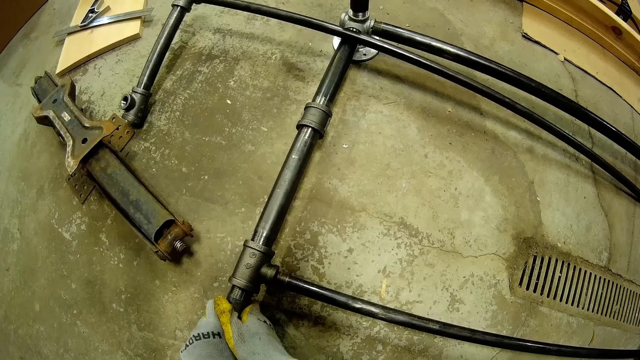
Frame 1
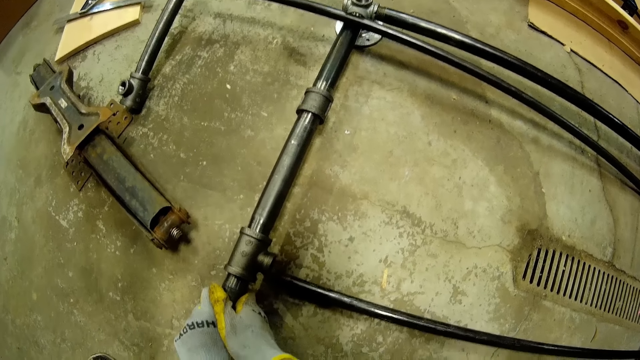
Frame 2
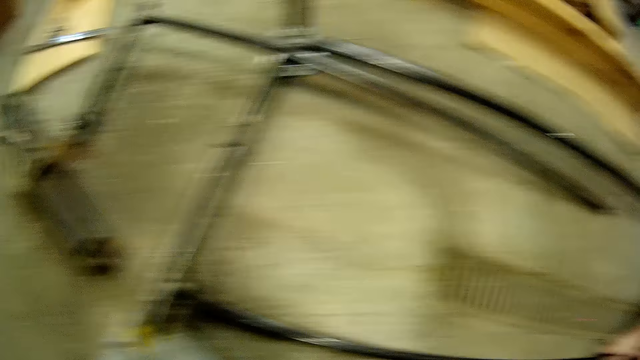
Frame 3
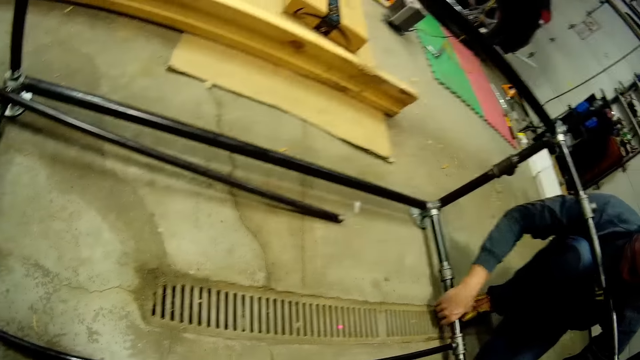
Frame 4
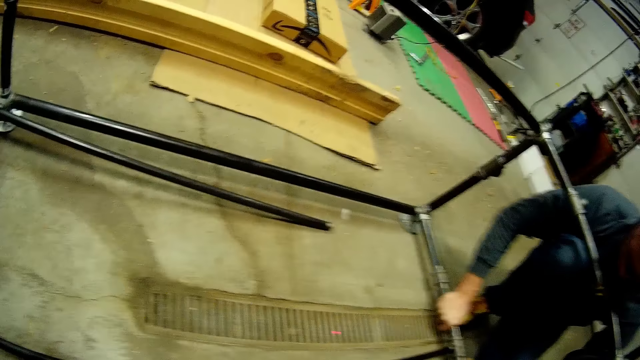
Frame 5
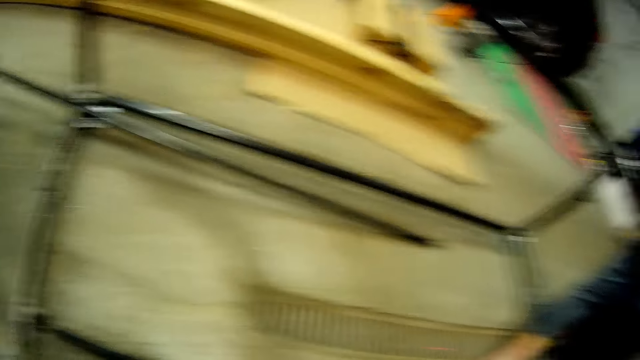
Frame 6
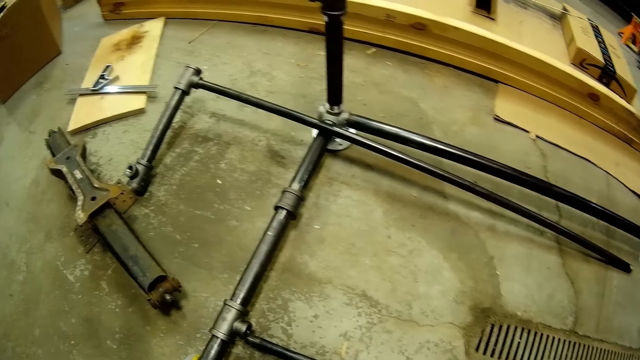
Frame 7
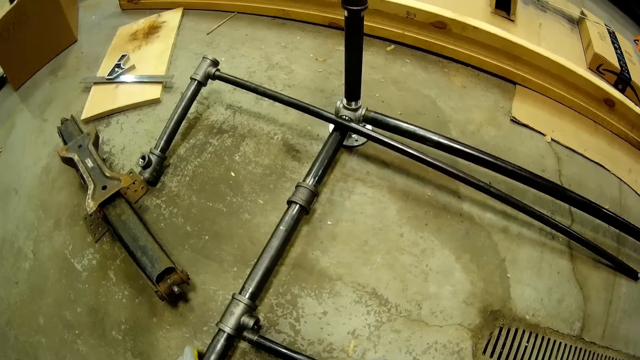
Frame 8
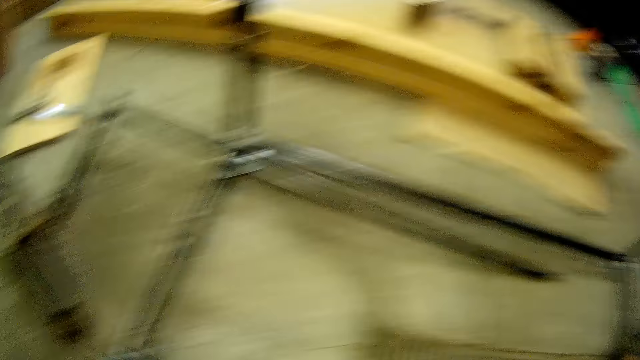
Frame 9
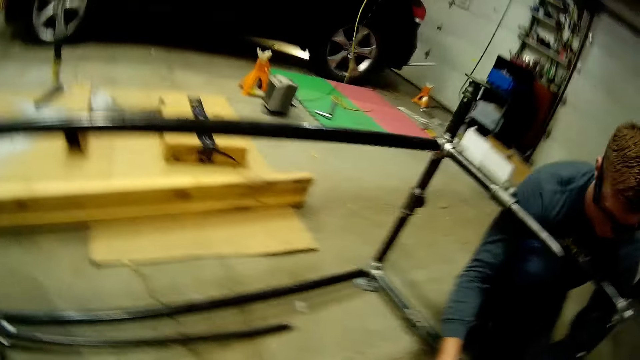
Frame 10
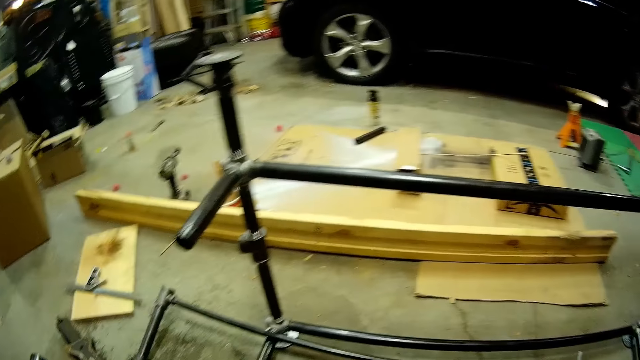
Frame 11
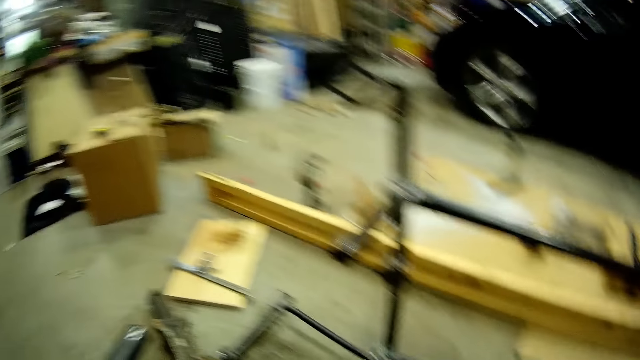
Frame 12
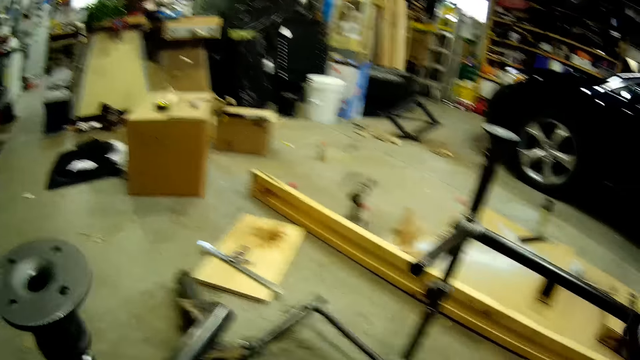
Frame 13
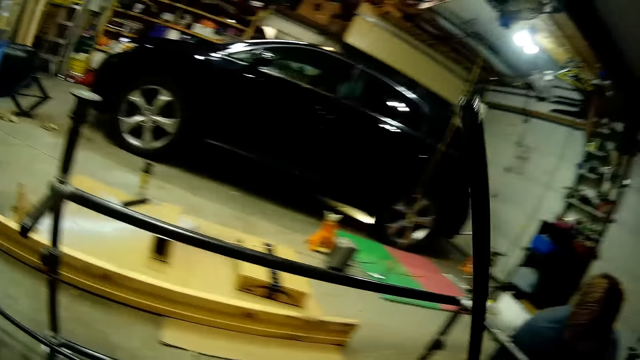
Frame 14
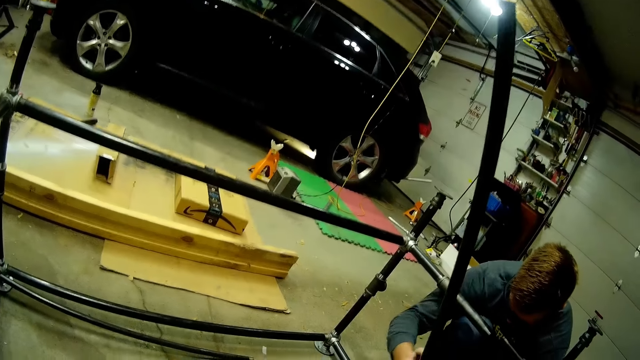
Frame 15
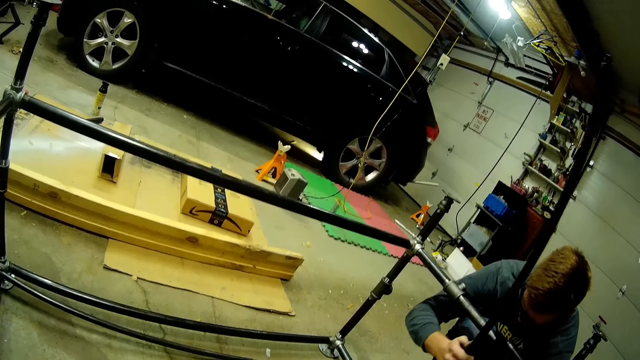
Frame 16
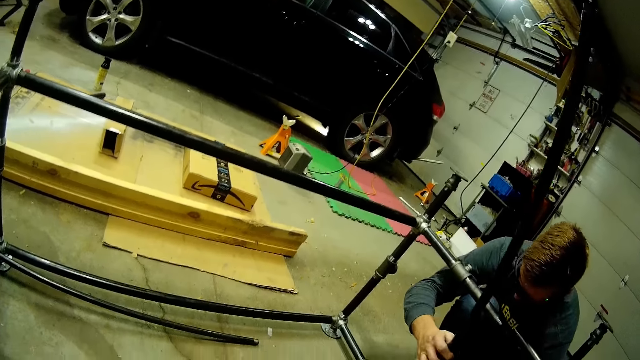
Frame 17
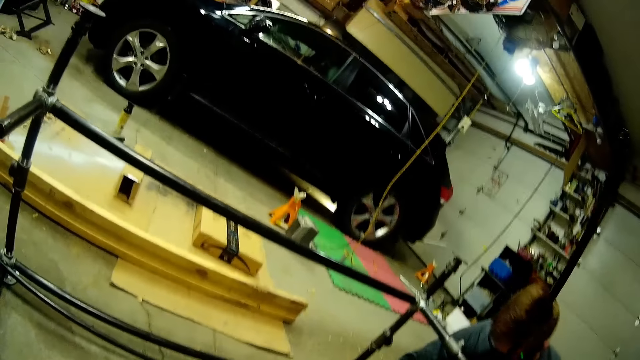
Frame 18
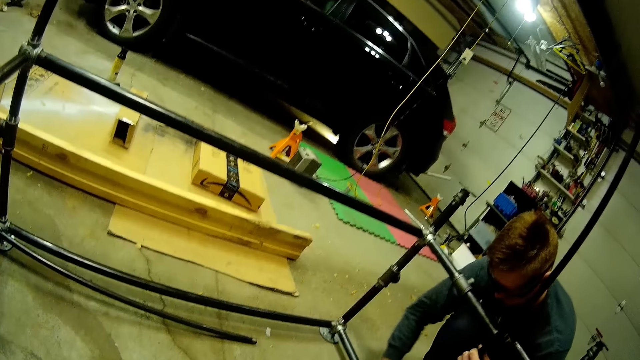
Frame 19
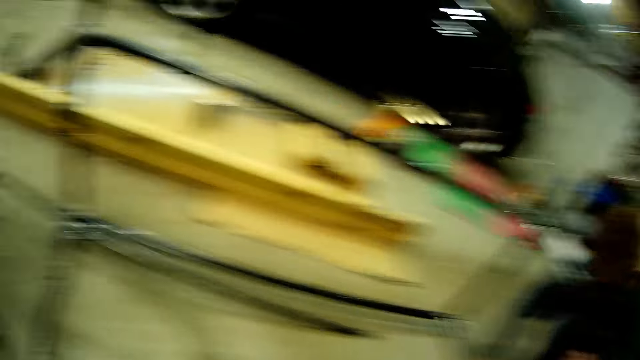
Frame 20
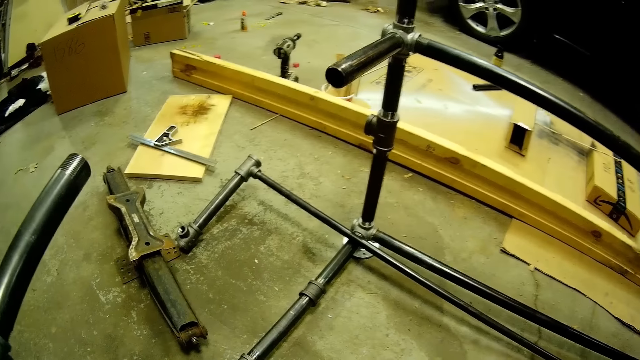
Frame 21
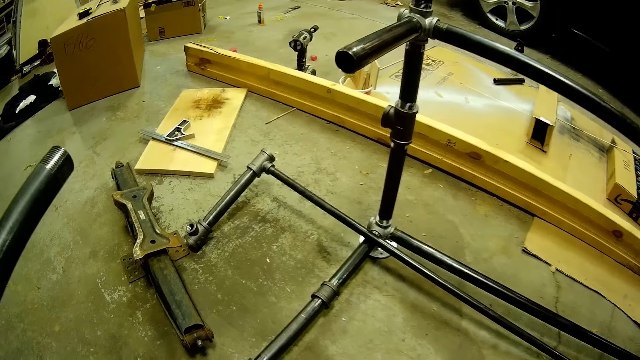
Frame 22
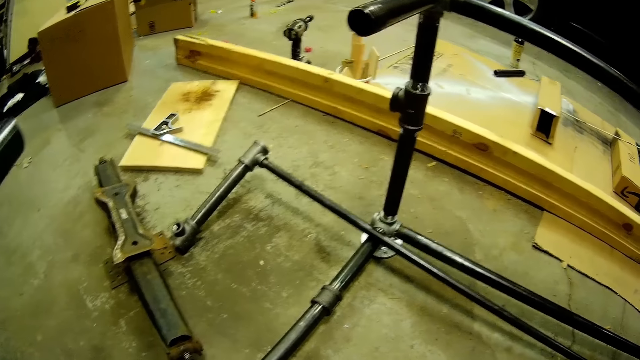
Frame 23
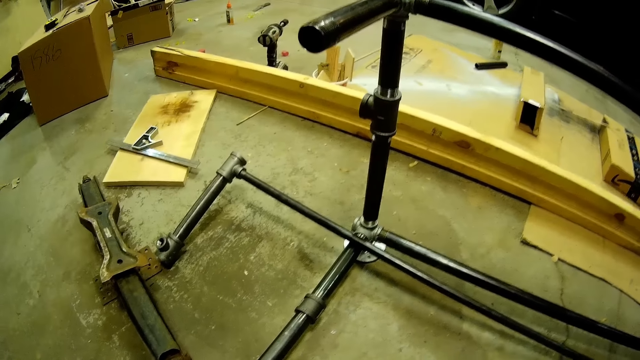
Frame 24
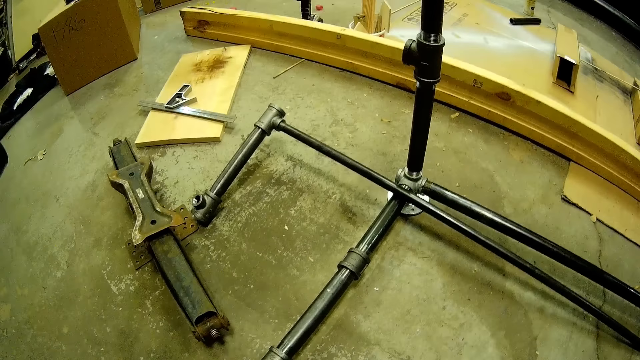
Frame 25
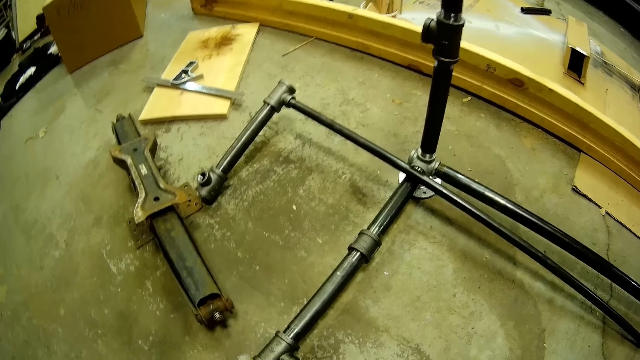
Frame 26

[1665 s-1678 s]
A person rotates the metal tube. The camera wearer looks around. The person holds the metal tube. The camera wearer looks around.

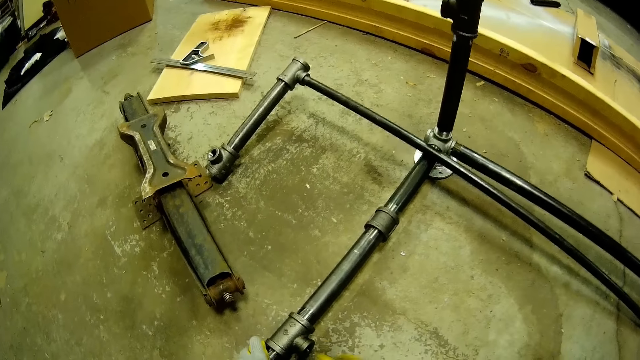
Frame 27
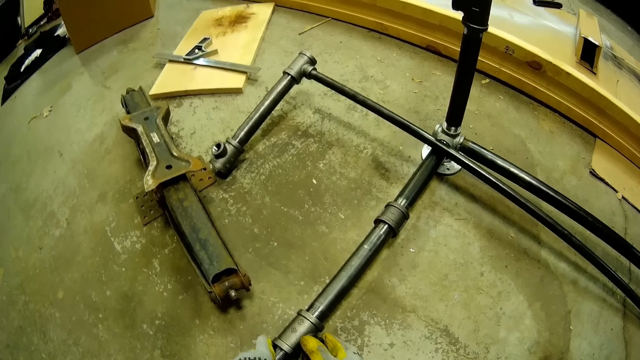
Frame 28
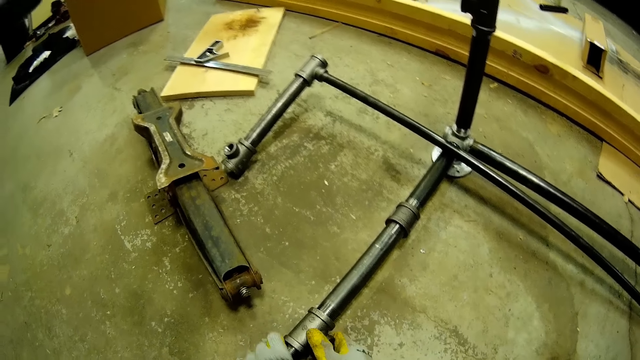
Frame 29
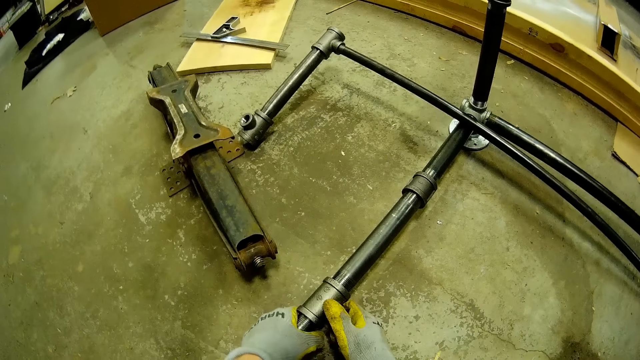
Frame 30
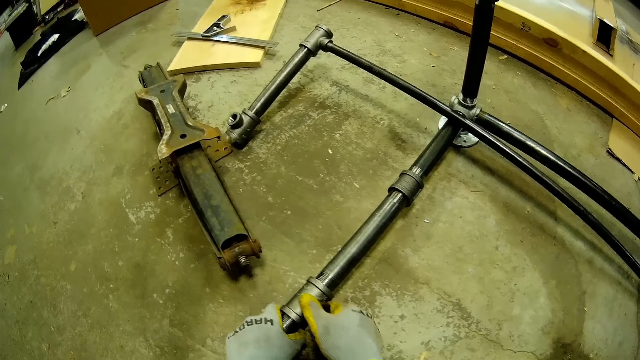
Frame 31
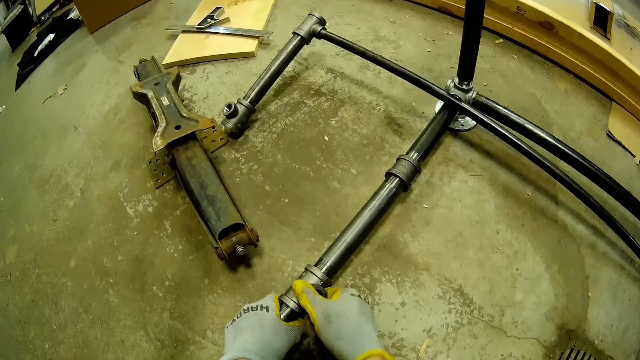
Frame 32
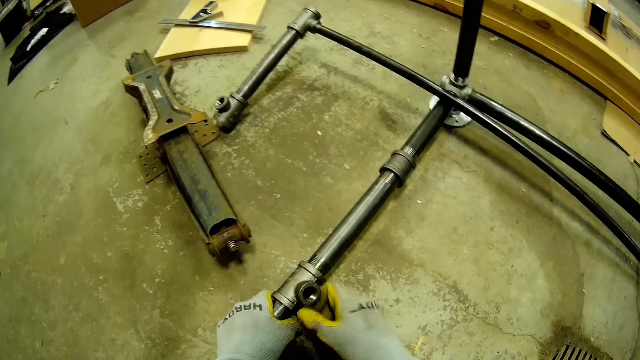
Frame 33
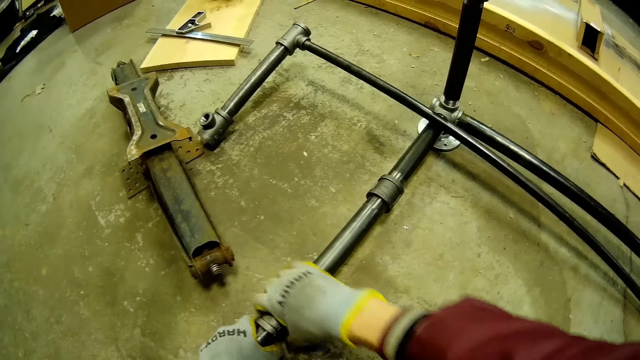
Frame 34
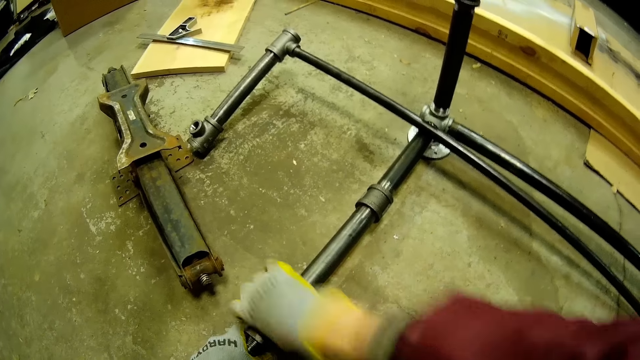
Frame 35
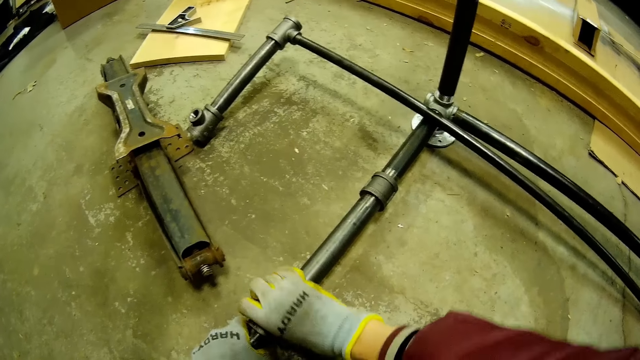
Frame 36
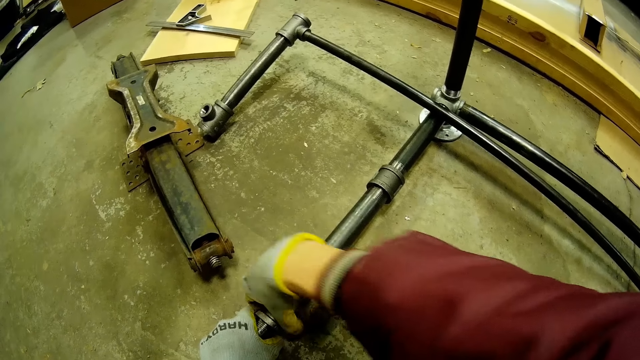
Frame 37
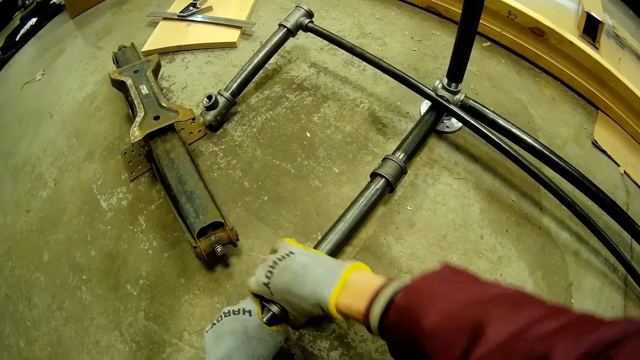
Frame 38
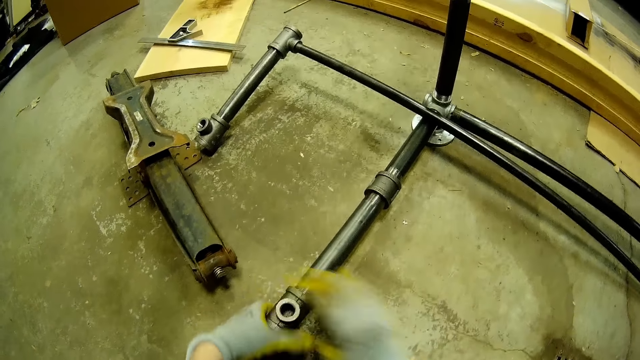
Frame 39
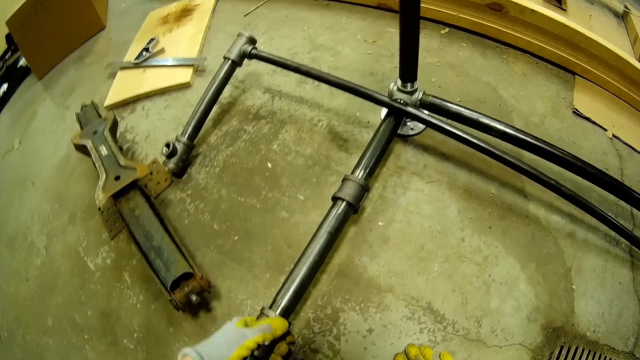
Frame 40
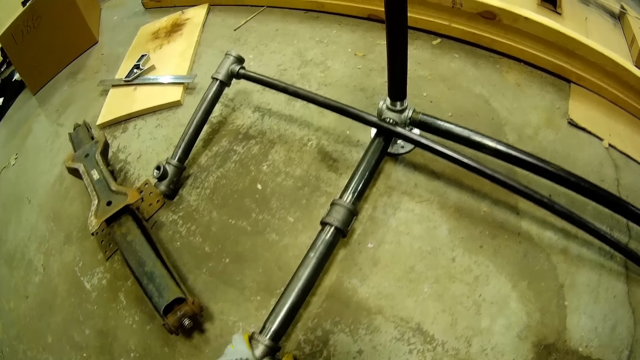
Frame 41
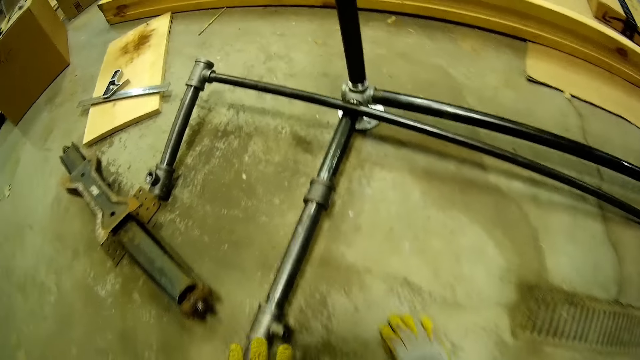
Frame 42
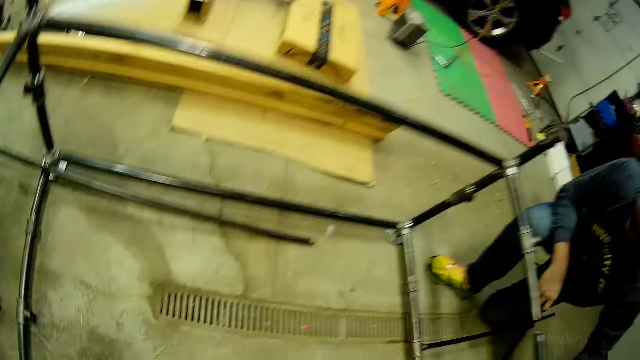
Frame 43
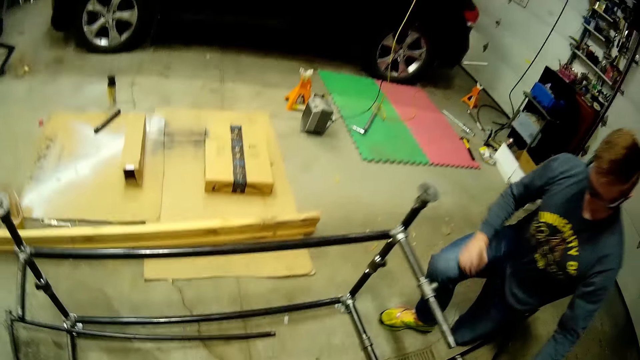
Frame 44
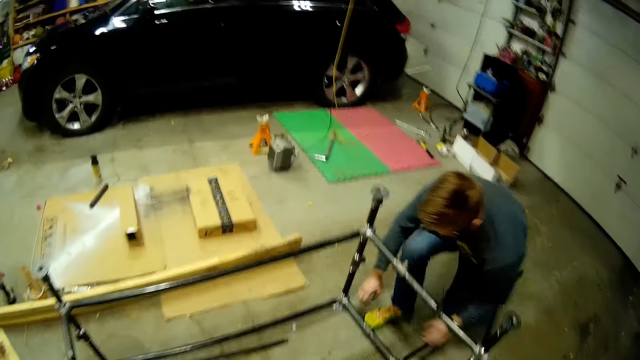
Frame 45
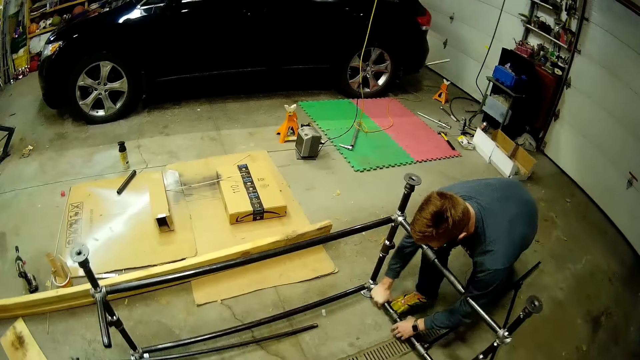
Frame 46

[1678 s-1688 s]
The camera wearer rotates the tube clamp. They get up from the floor. A person unfastens the metal tube.
